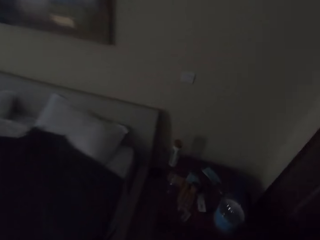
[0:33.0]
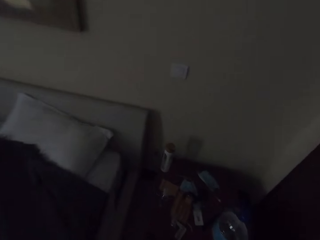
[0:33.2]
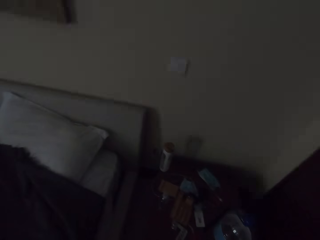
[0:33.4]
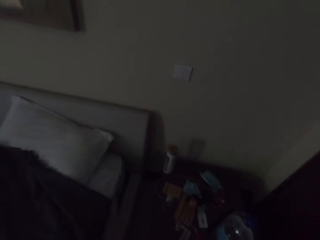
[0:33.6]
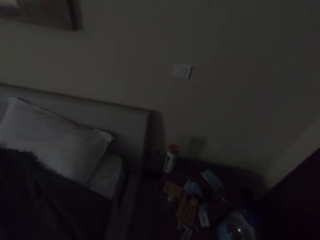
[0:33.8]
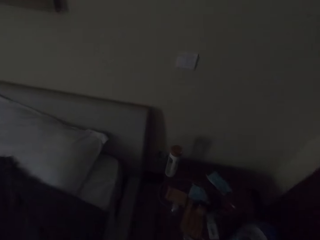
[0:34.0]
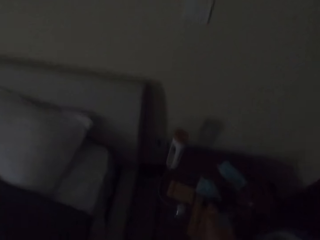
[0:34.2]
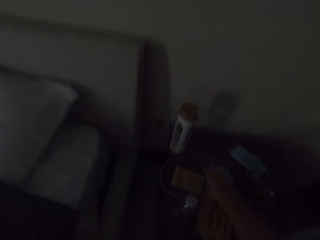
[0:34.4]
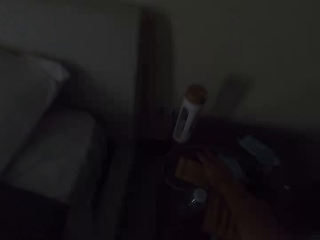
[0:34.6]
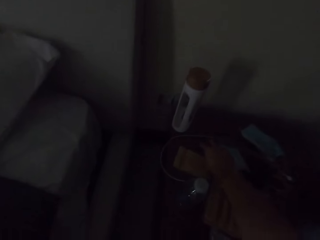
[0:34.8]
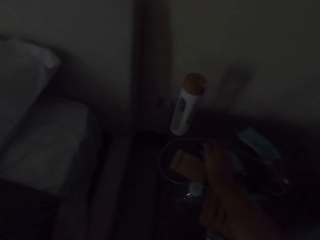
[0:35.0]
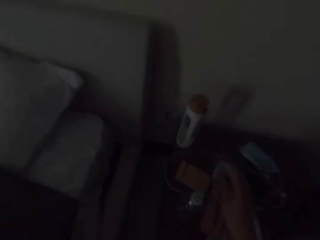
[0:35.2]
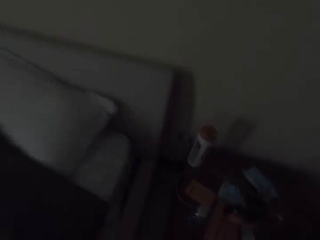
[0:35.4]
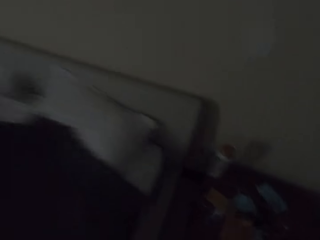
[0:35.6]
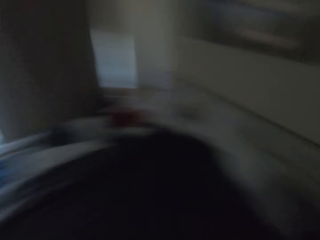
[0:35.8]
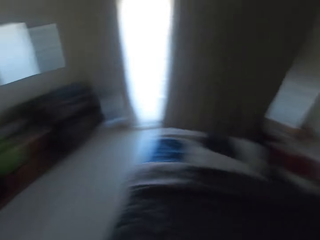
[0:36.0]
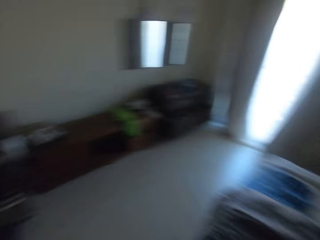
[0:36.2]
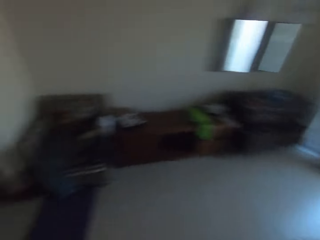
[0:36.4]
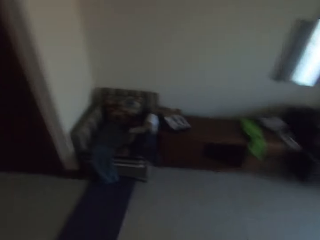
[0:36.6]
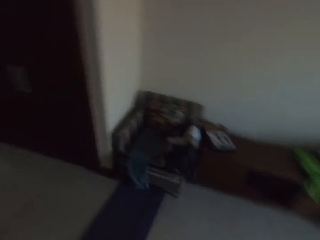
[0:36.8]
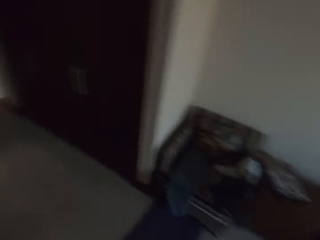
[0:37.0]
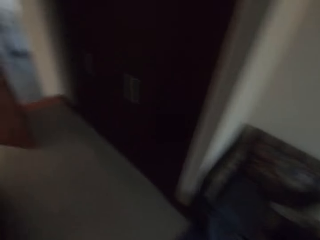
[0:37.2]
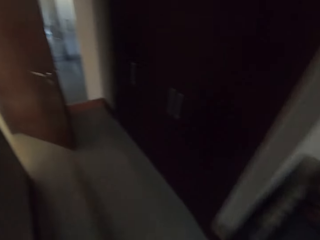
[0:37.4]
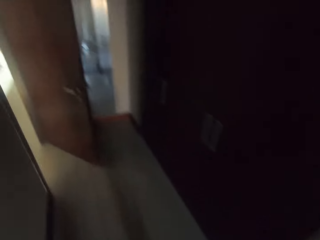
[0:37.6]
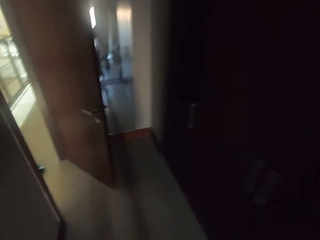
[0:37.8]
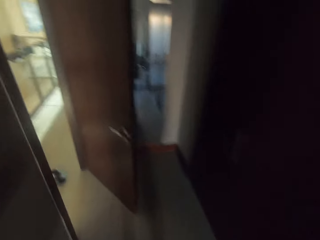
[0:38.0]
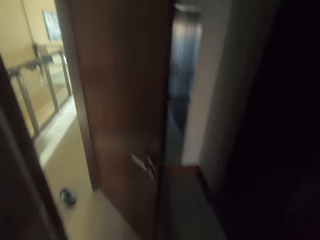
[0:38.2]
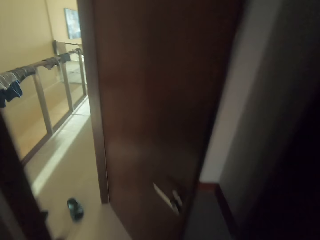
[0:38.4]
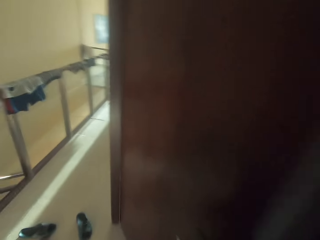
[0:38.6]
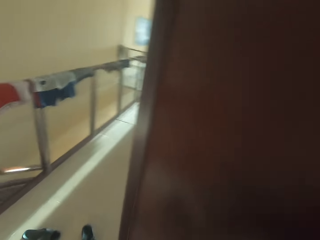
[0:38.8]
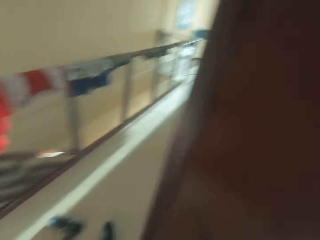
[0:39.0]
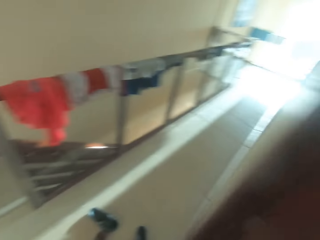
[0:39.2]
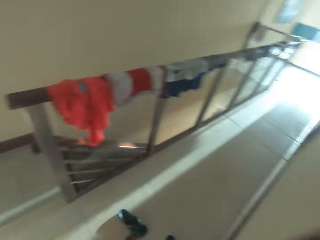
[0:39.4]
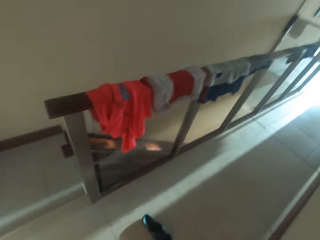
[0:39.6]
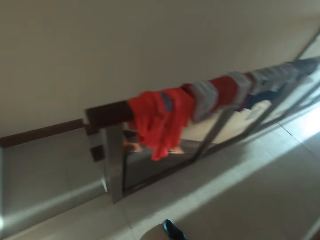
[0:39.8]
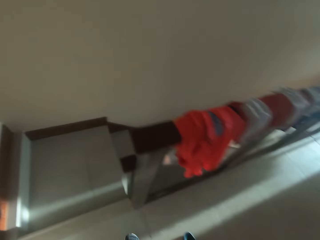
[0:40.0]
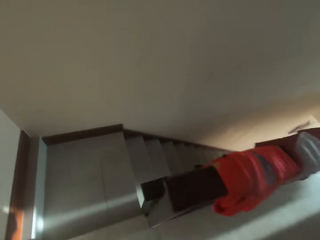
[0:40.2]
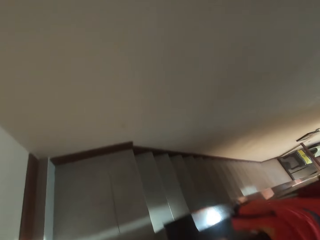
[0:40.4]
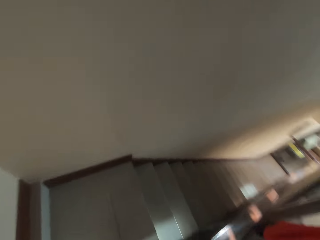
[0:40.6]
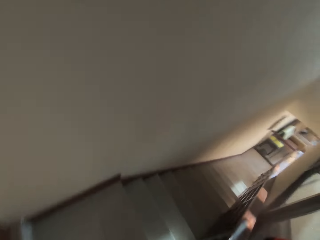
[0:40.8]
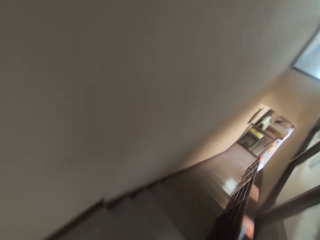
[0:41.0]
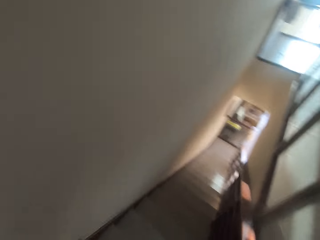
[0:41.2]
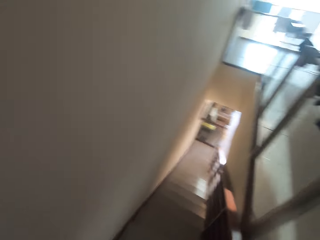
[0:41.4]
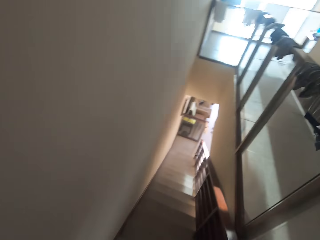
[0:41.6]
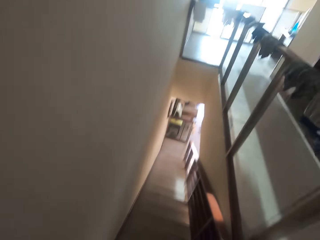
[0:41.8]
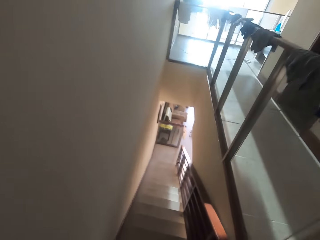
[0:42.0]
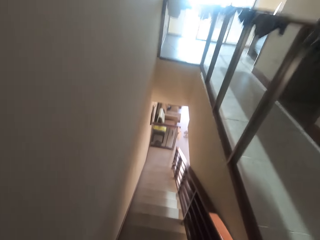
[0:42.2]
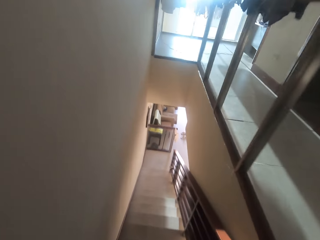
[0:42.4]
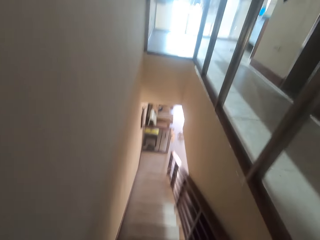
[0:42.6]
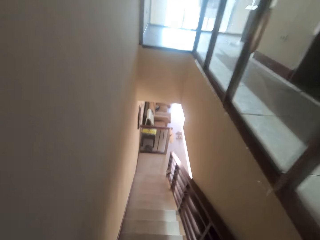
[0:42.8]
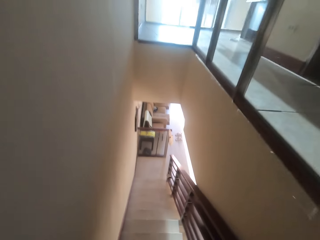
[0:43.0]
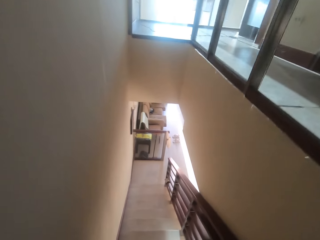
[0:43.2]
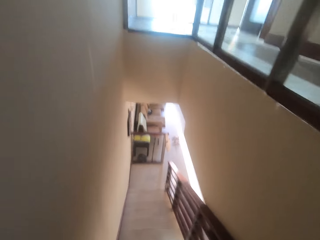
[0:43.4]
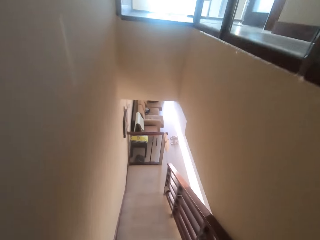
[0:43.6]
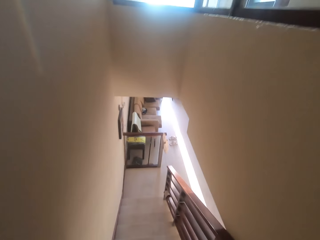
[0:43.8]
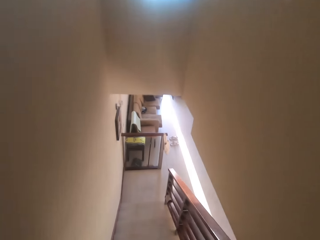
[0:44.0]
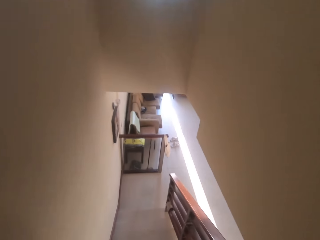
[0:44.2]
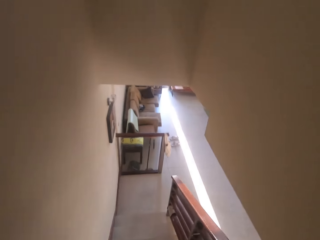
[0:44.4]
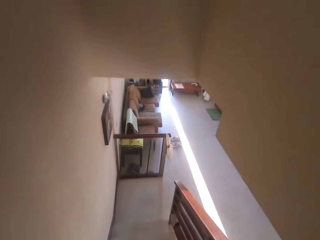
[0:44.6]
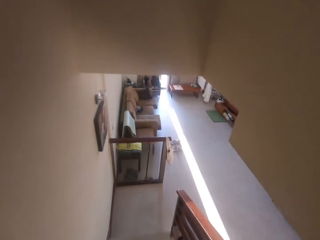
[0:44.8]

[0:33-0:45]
The camera wearer picks up car keys on the bedside table. They walk out of the bedroom and go down the stairs.

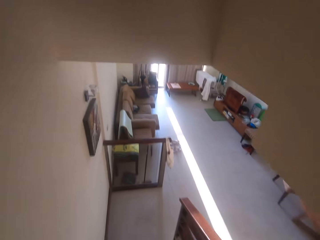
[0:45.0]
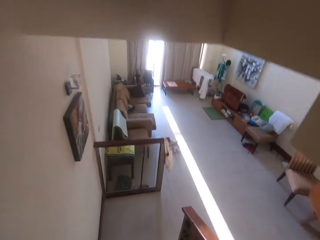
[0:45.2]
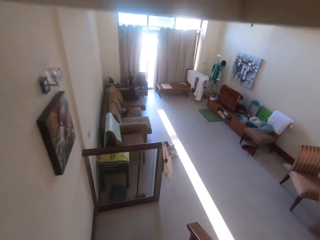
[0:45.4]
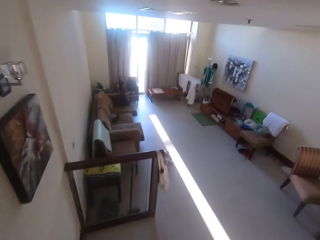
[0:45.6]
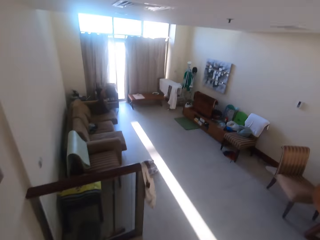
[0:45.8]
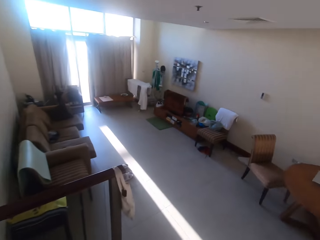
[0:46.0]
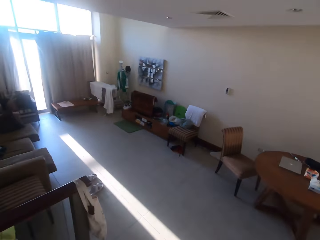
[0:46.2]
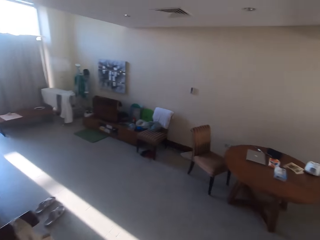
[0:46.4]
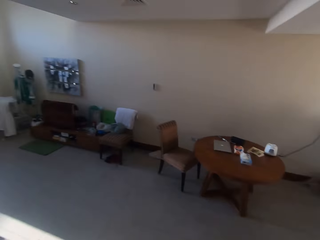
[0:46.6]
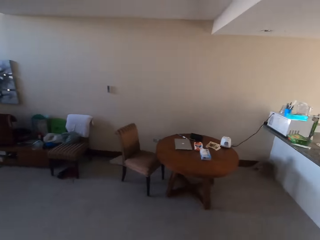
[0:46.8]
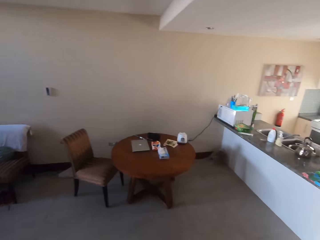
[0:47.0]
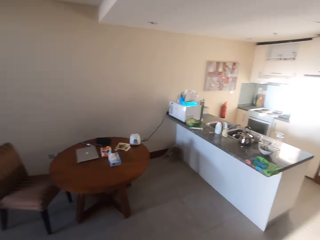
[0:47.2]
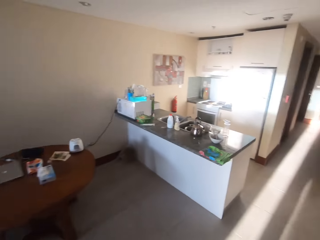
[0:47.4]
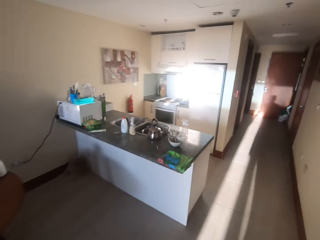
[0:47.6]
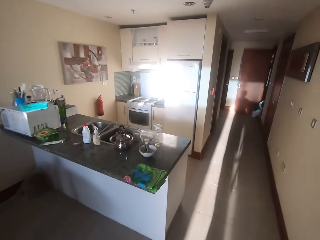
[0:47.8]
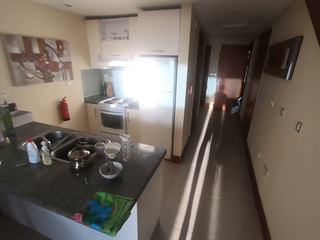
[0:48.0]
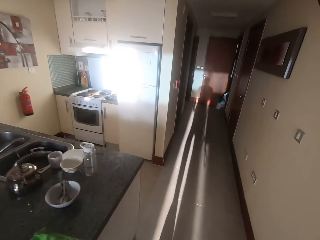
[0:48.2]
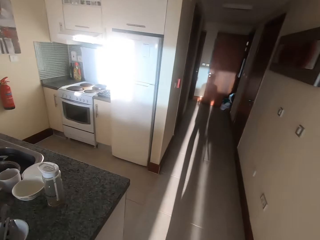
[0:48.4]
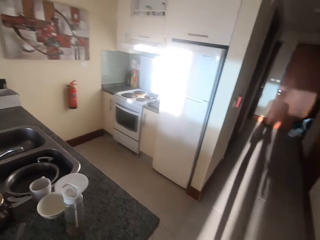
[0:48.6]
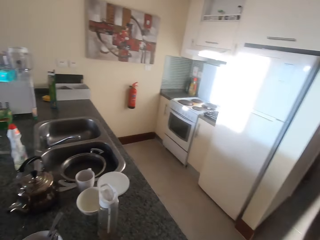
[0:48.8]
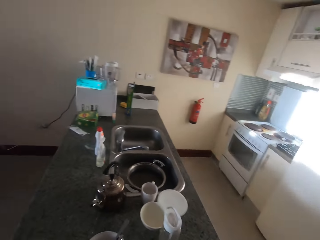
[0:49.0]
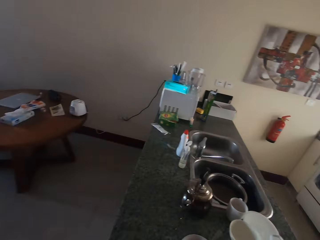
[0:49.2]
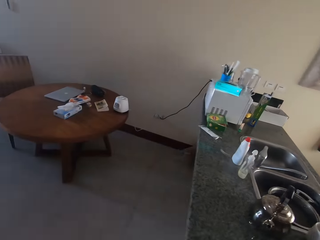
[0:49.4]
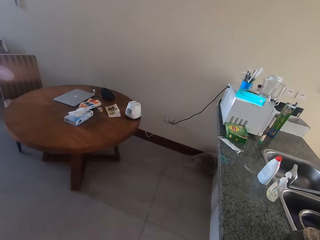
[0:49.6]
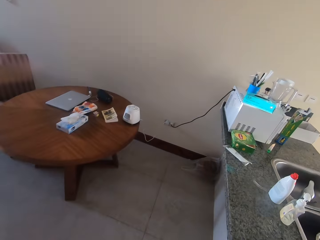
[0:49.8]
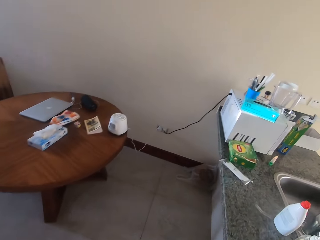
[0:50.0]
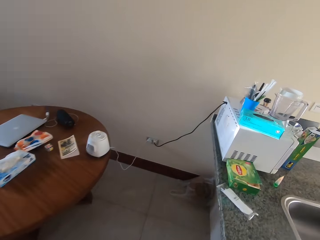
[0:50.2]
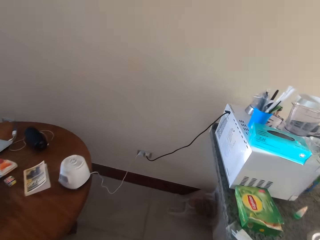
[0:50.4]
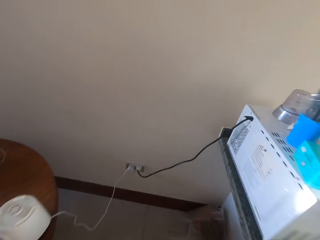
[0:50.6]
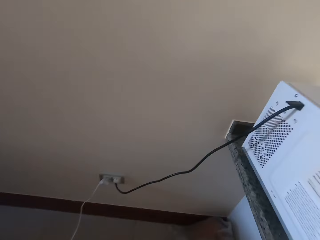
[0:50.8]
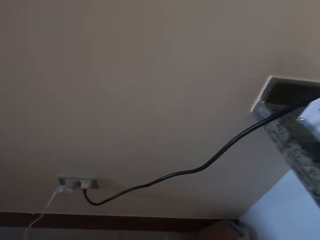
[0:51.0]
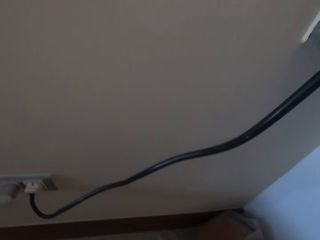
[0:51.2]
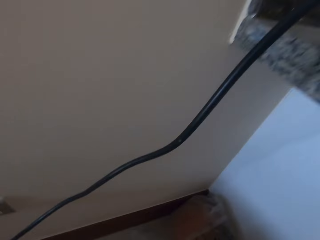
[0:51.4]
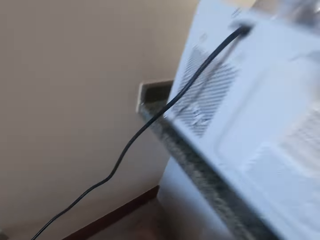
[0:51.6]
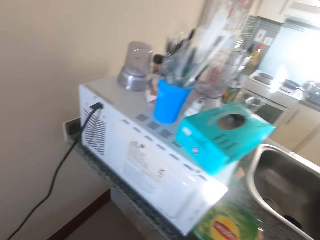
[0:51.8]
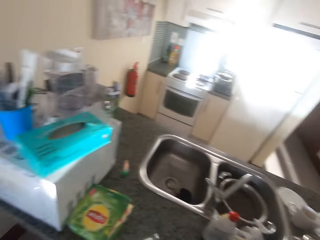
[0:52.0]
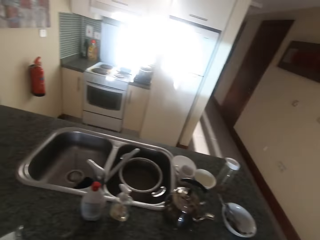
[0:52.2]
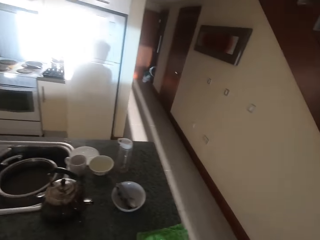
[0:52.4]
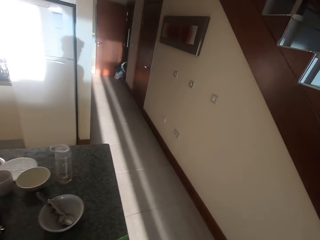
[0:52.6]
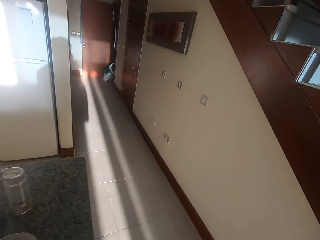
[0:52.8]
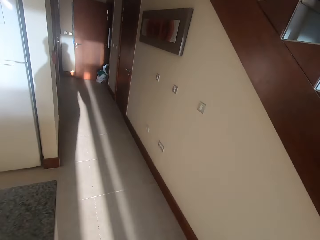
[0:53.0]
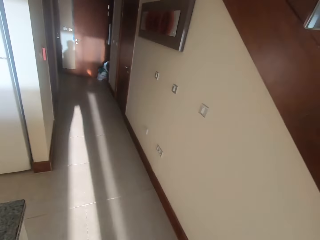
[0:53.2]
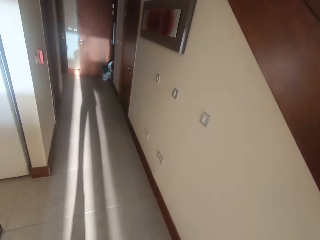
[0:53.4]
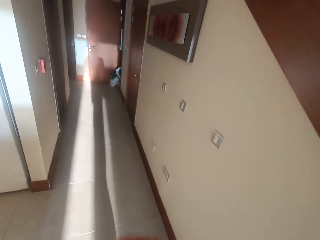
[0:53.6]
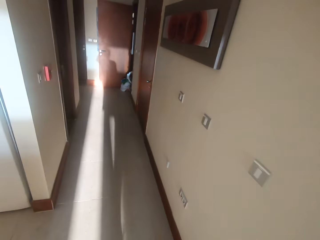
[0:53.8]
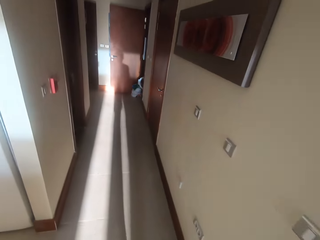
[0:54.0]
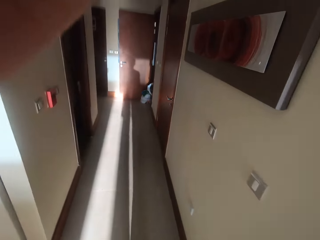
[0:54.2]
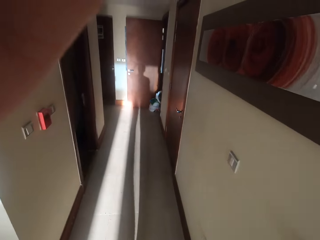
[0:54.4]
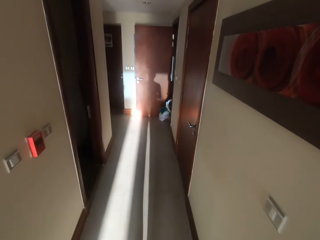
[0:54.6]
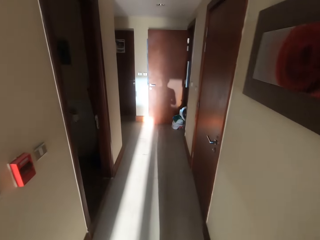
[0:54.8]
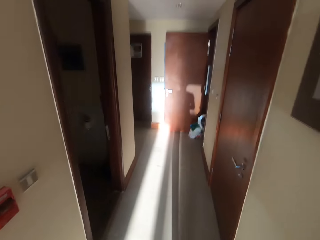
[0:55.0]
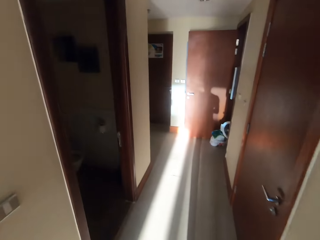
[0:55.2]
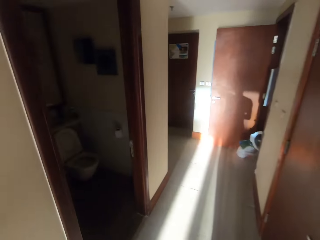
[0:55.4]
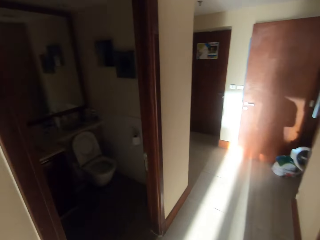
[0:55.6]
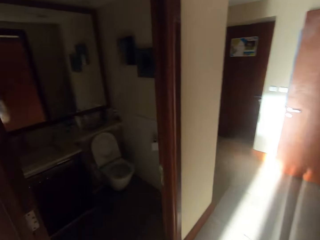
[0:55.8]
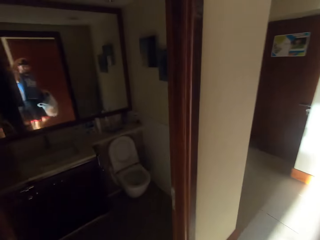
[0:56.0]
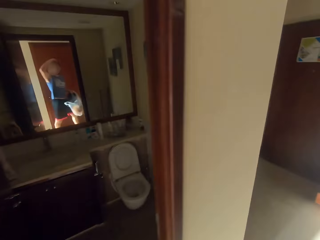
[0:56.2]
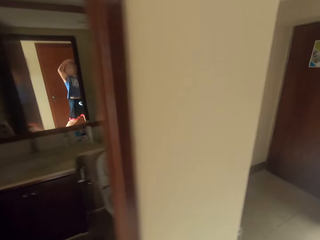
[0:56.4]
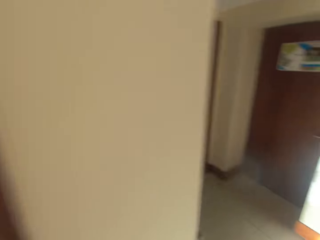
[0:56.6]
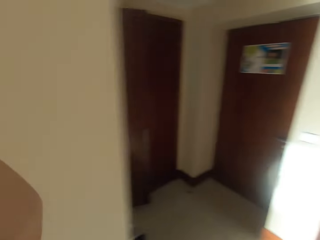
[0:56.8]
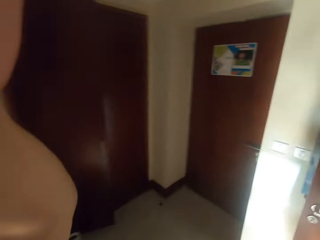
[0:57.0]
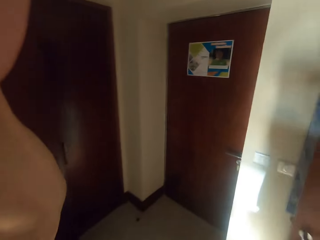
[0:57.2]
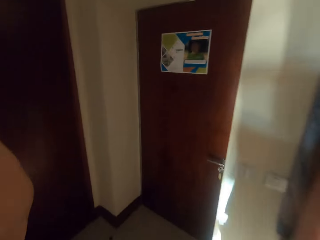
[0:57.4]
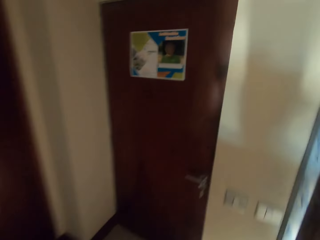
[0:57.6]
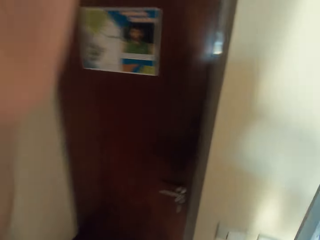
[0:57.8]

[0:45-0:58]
The camera wearer moves around the house. They pick up a basketball. They adjust the camera. They look at themselves in the bathroom mirror.
